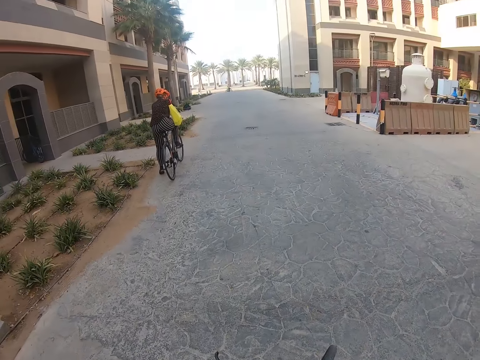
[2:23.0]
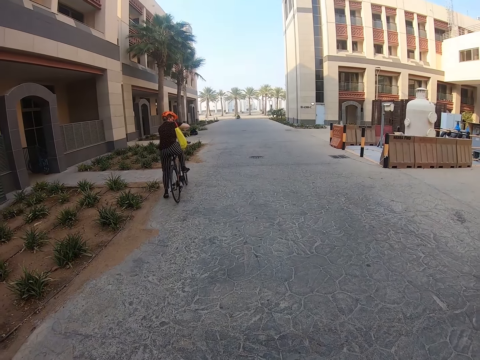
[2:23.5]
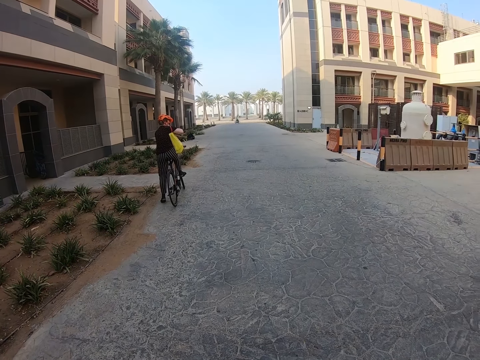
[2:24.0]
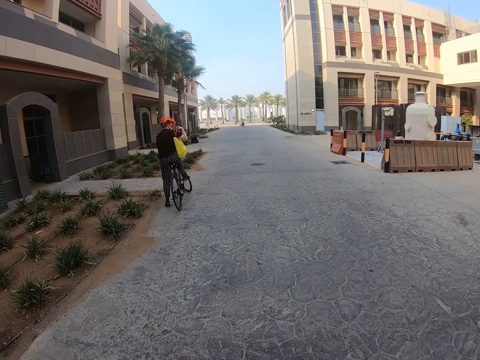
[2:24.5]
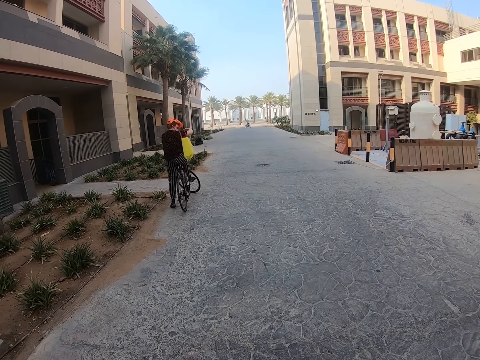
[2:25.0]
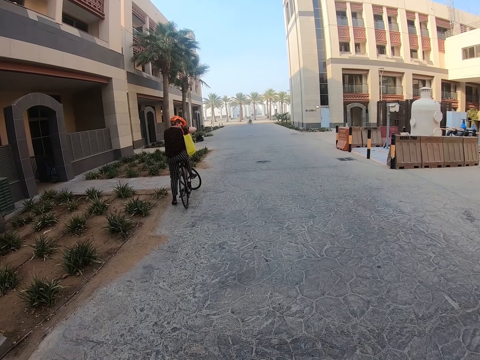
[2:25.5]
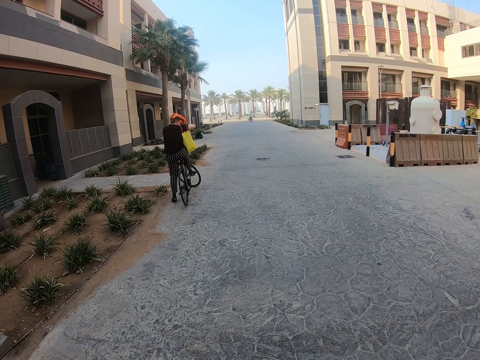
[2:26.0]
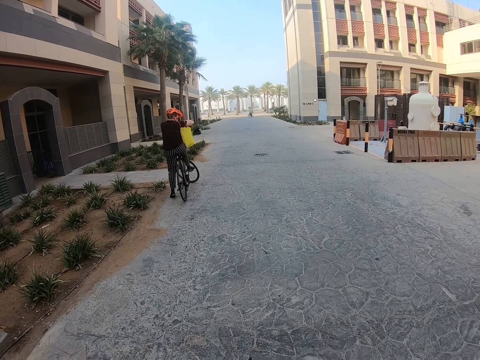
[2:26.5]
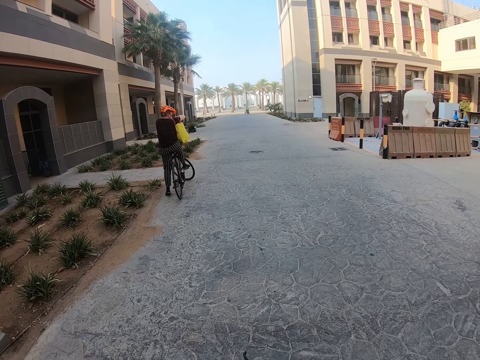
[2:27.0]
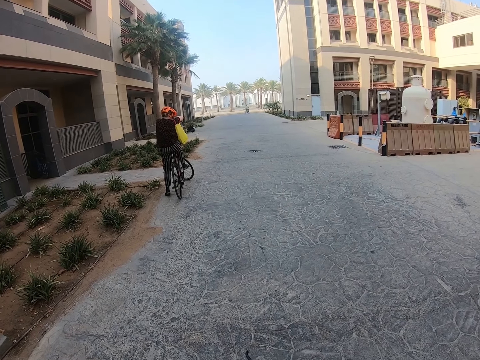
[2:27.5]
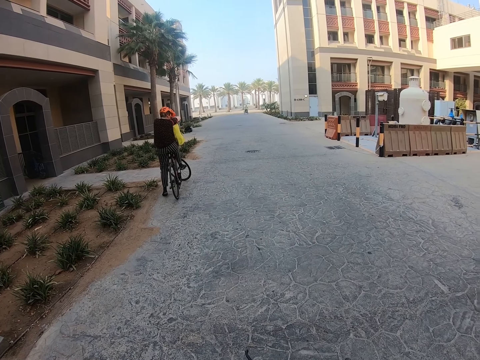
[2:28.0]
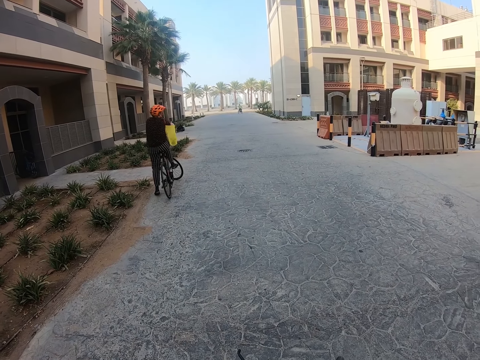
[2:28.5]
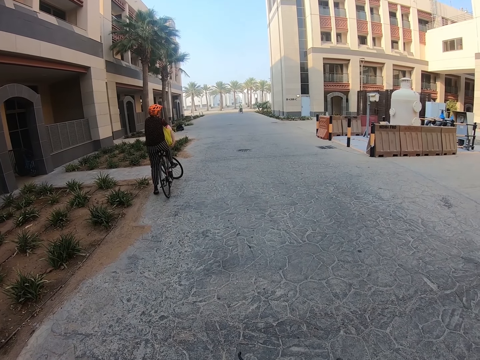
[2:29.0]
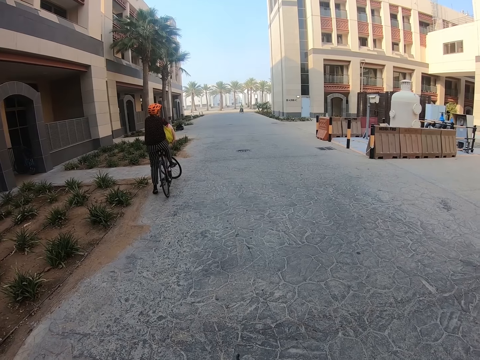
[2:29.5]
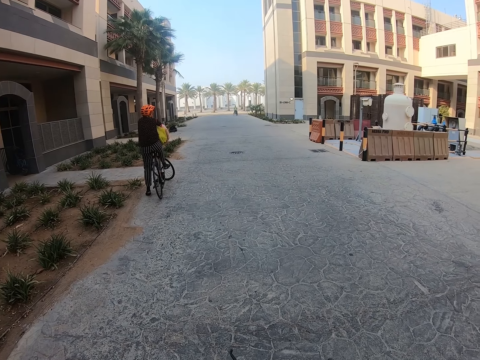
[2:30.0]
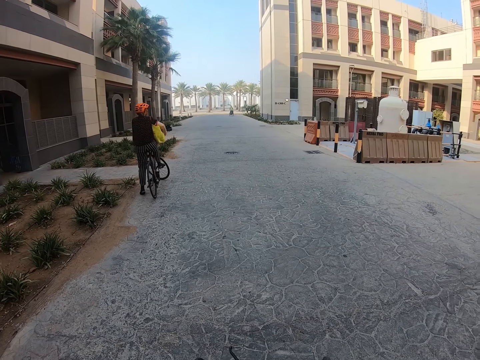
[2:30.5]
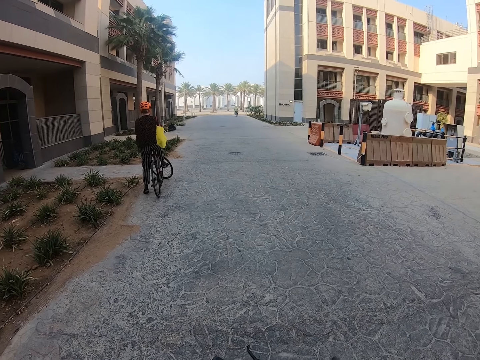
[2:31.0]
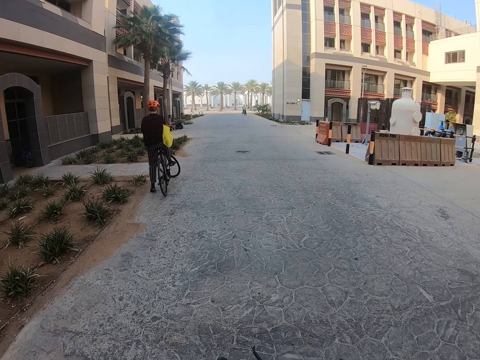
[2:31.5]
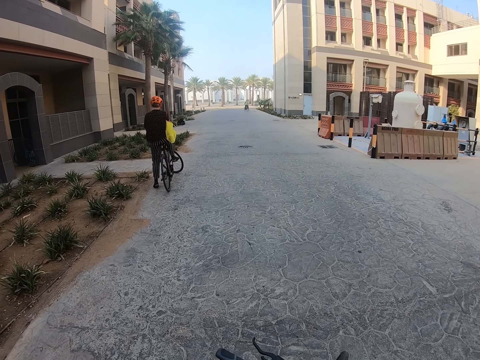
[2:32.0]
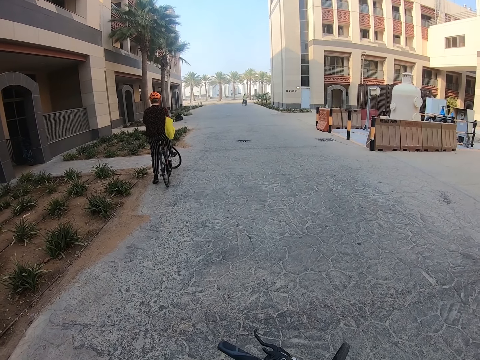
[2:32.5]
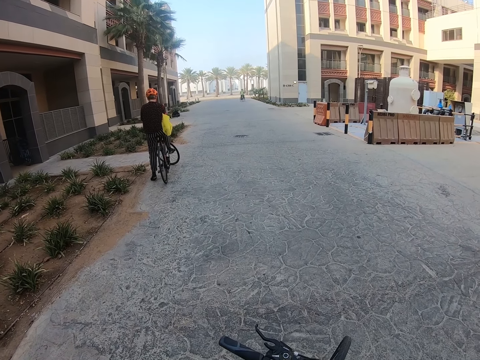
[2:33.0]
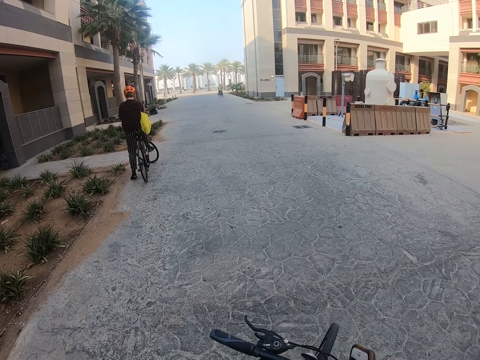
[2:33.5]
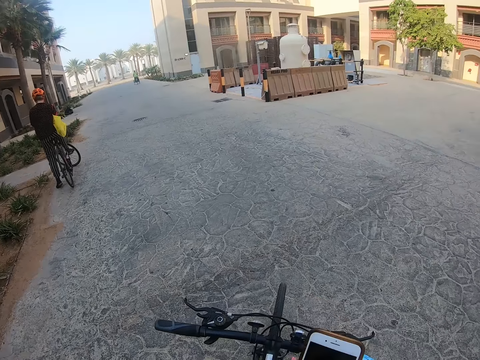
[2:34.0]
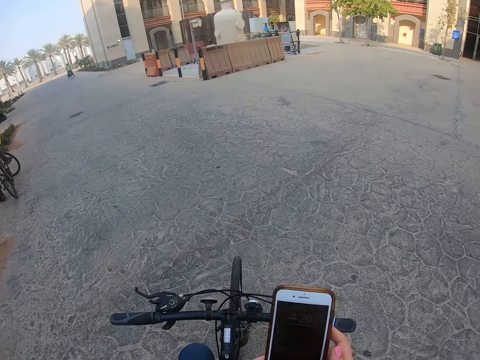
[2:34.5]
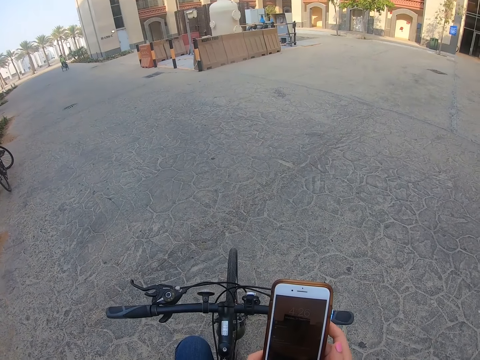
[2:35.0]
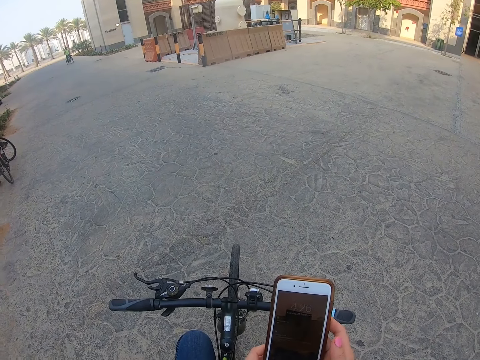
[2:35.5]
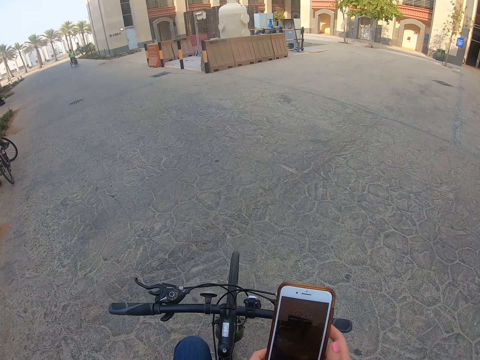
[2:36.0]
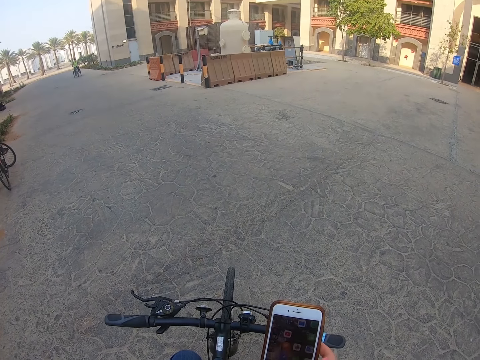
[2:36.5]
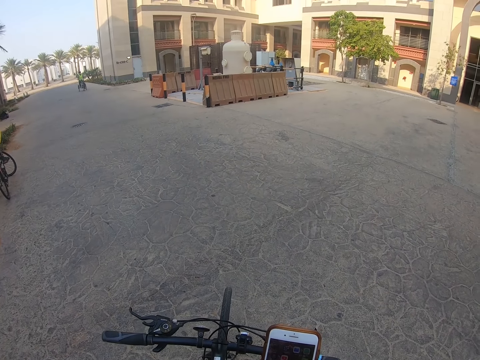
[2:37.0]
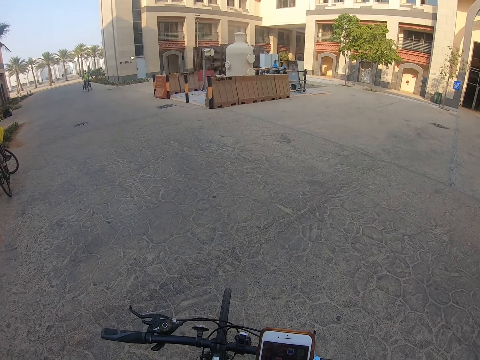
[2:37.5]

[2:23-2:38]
A lady picks something. The lady stops the bicycle. The lady touches the bag. The camera wearer holds a phone. They operate the phone. They touch the phone.

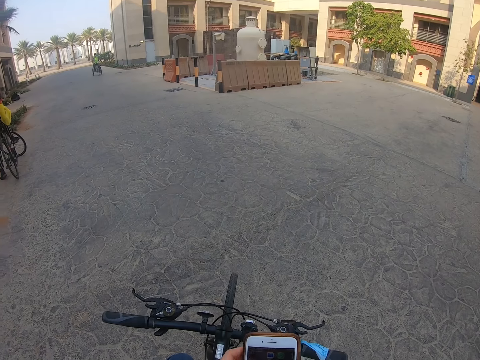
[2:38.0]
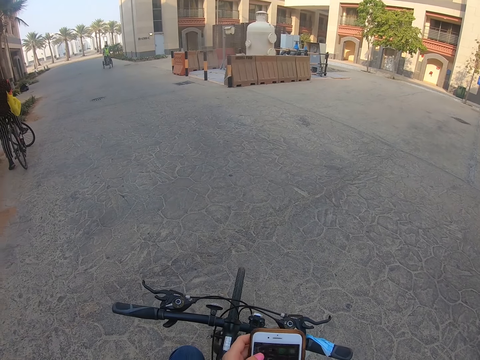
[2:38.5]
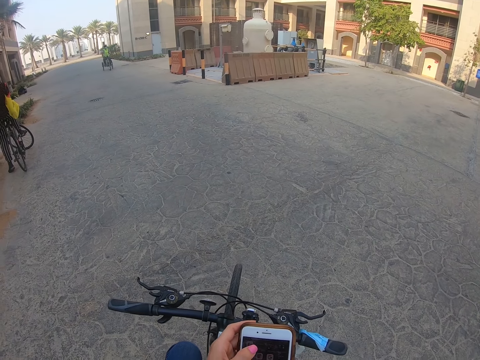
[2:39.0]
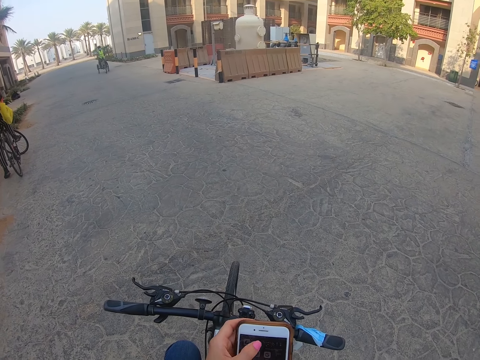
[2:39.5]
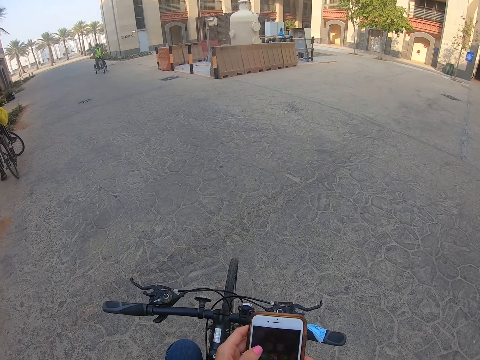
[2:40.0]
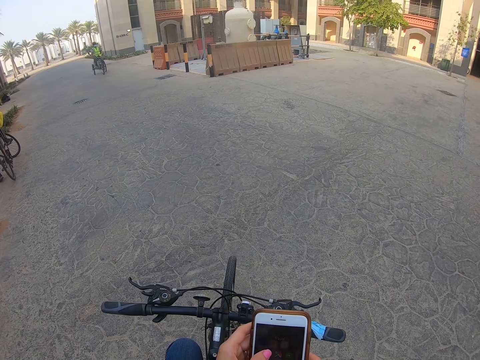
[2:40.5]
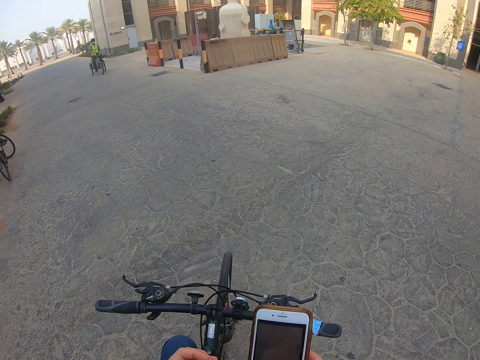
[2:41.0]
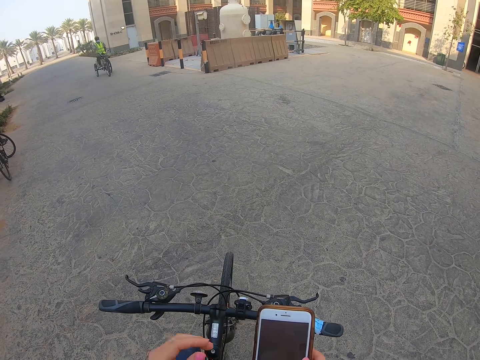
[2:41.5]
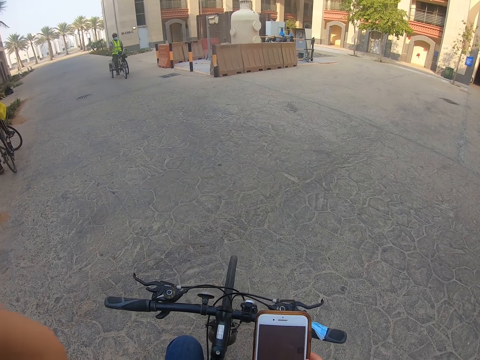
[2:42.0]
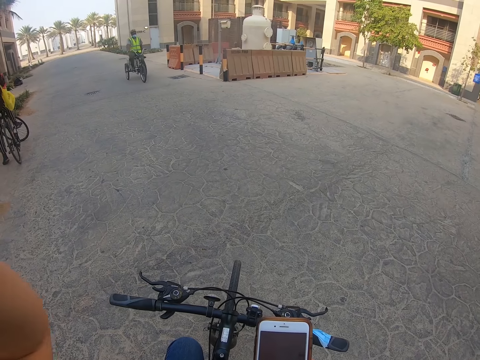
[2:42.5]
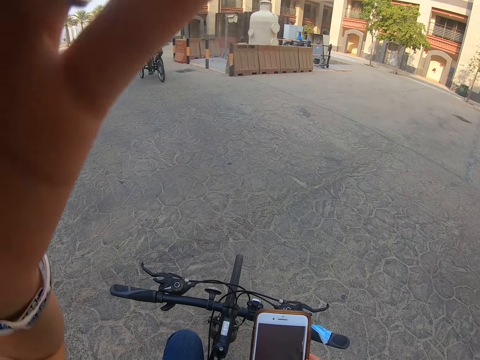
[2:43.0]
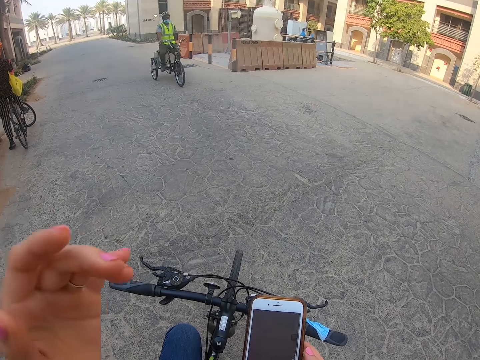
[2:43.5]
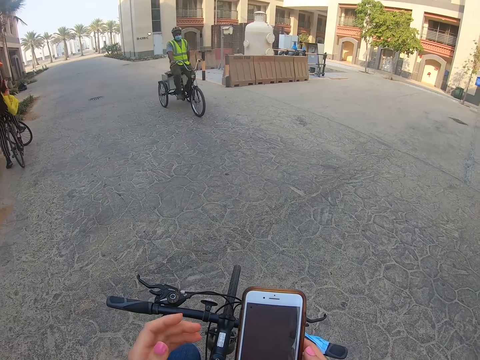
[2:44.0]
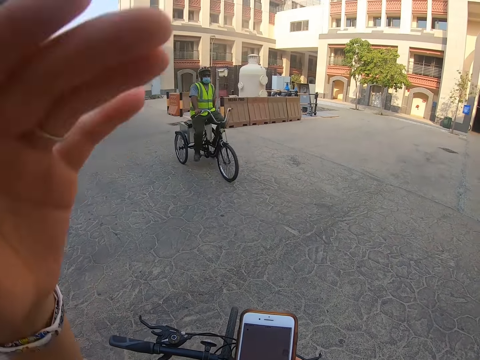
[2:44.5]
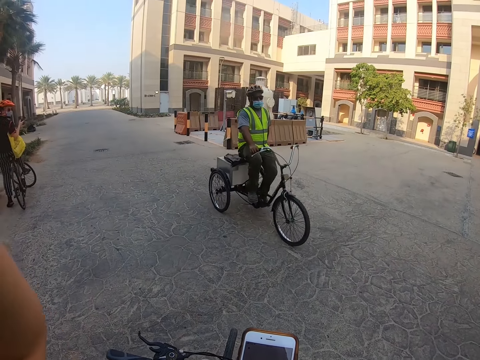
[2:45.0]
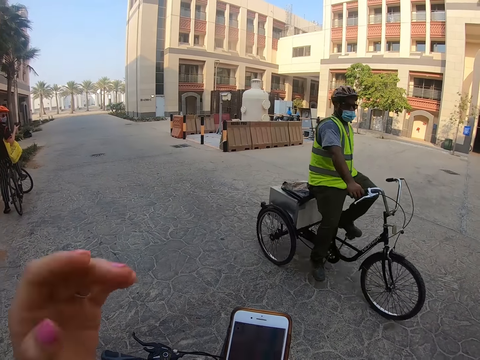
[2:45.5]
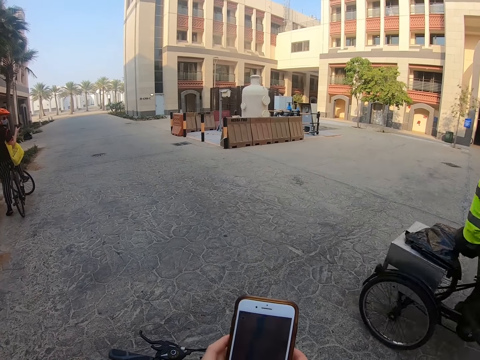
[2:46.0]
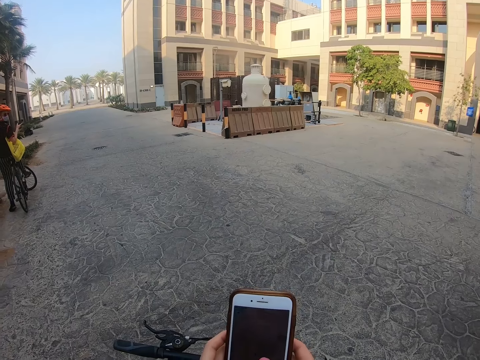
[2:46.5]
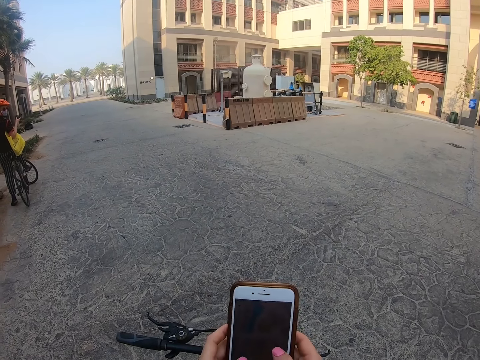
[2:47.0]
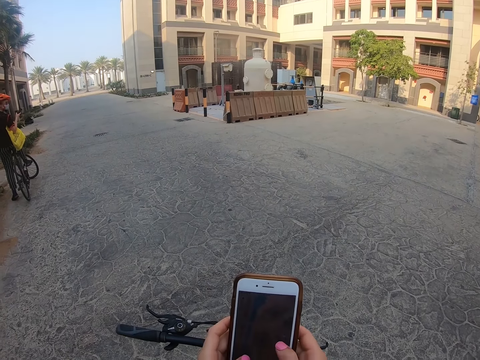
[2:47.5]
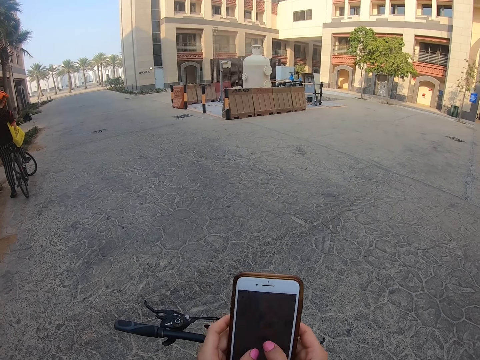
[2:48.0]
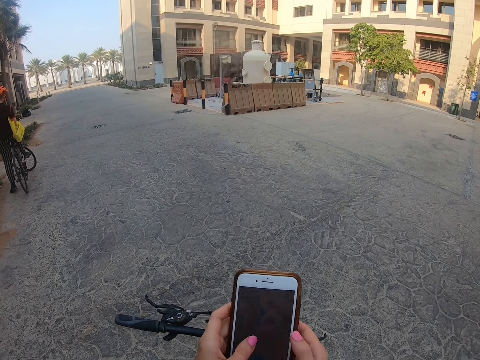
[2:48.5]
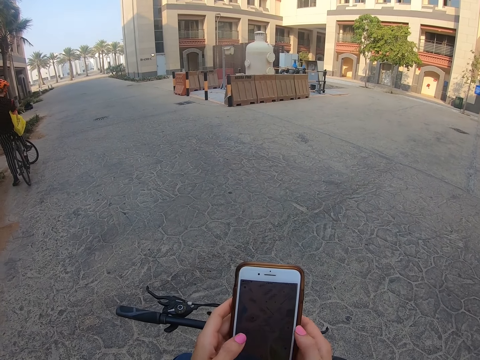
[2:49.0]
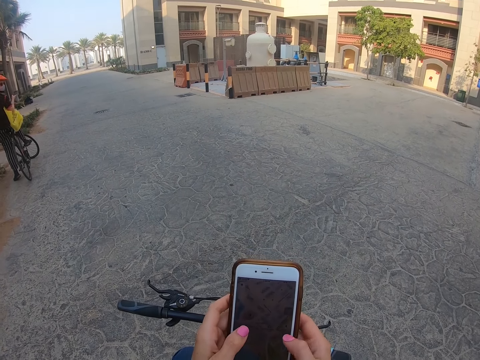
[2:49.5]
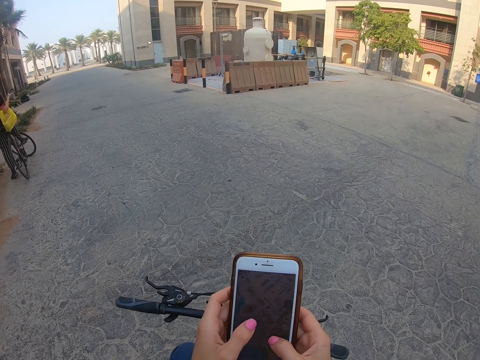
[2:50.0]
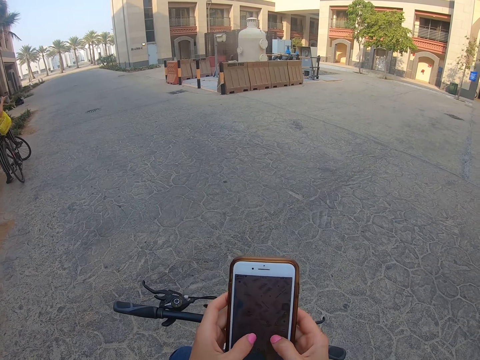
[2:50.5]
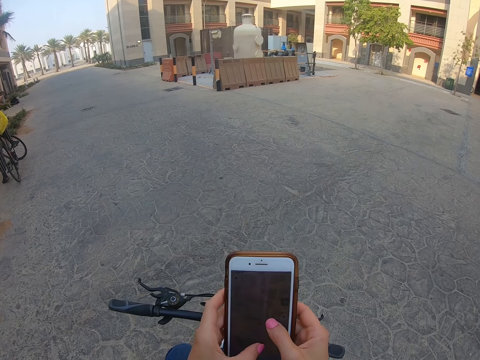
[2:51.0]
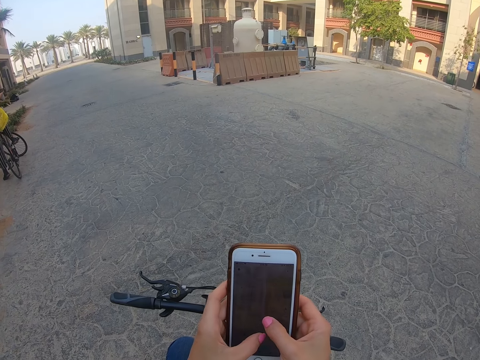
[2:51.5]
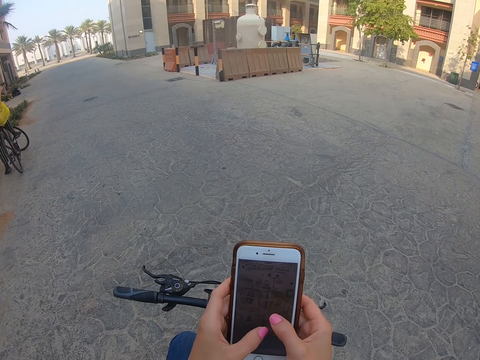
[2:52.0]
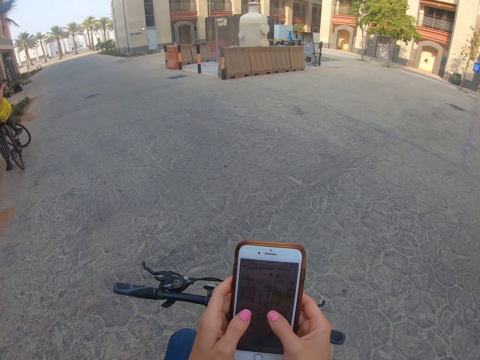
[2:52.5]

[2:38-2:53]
The camera wearer scrolls the phone. They fix a camera. They lift up the hand, put down the hand, lift up the hand and put down the hand. They hold the phone with both hands. They operate the phone. They scroll the phone. A lady operates a phone.
